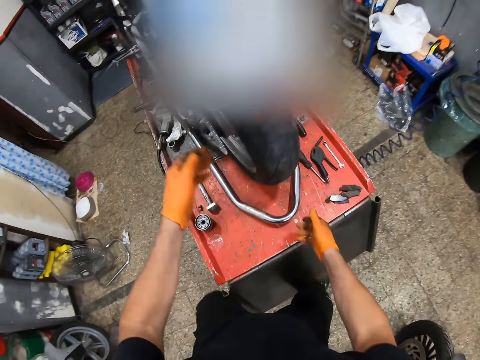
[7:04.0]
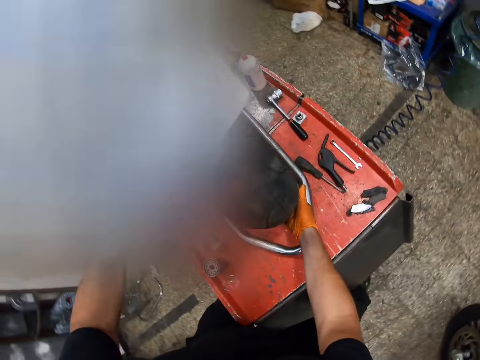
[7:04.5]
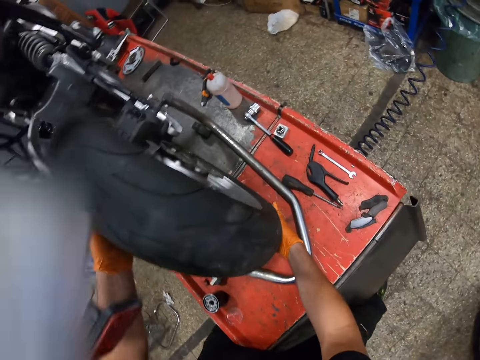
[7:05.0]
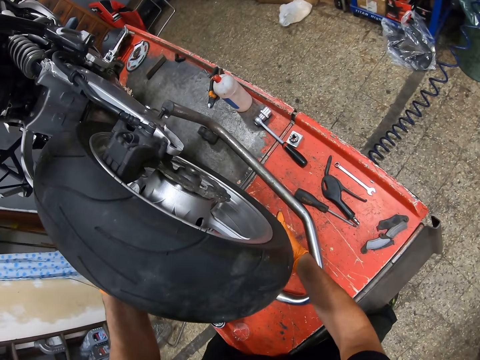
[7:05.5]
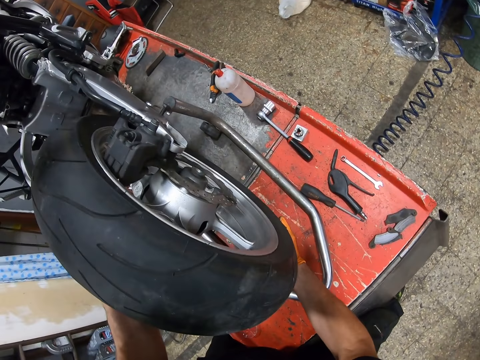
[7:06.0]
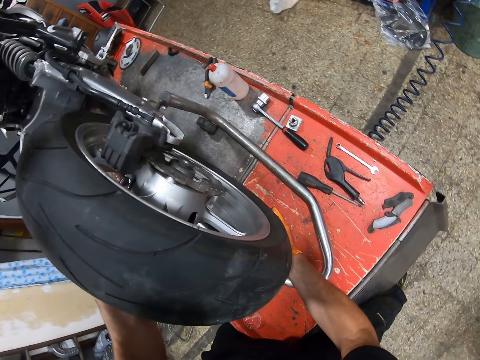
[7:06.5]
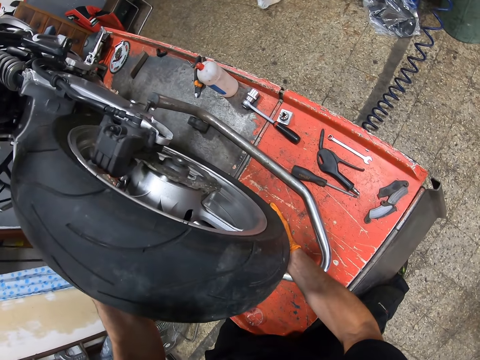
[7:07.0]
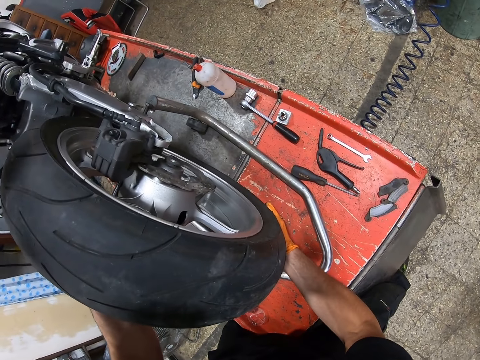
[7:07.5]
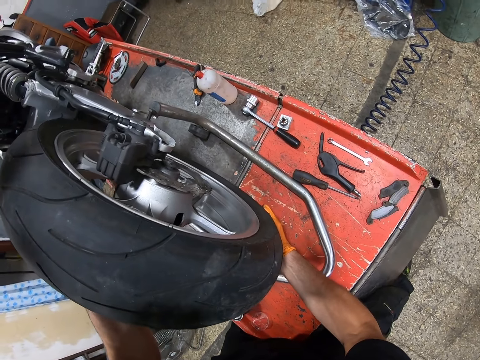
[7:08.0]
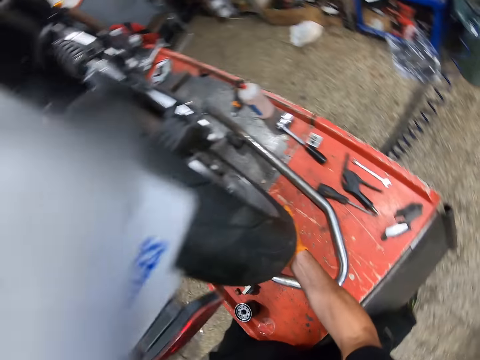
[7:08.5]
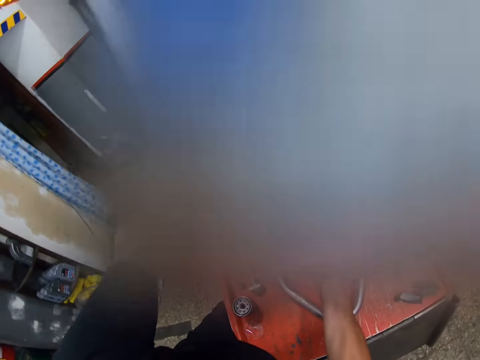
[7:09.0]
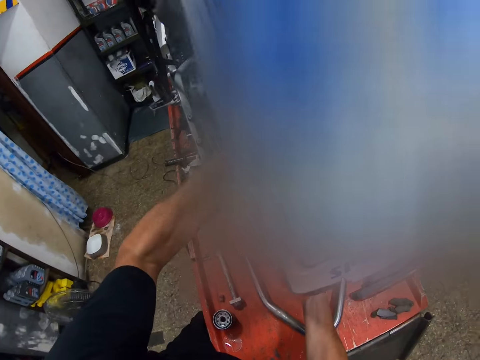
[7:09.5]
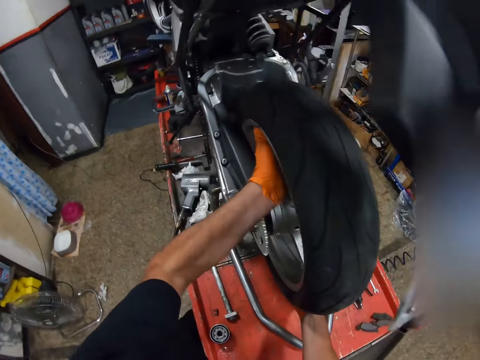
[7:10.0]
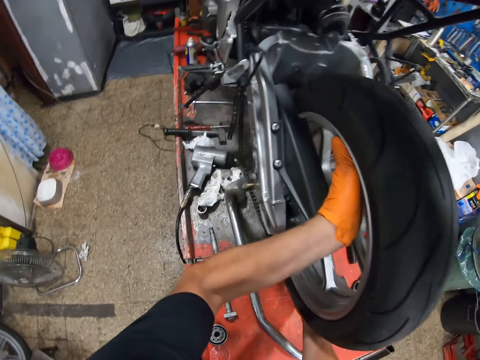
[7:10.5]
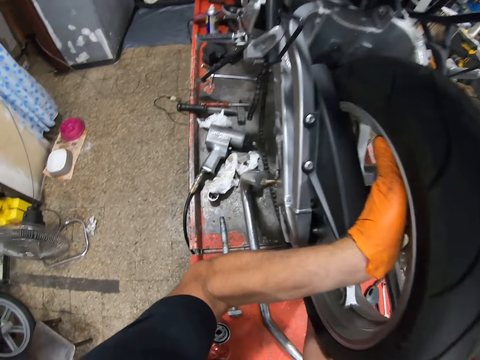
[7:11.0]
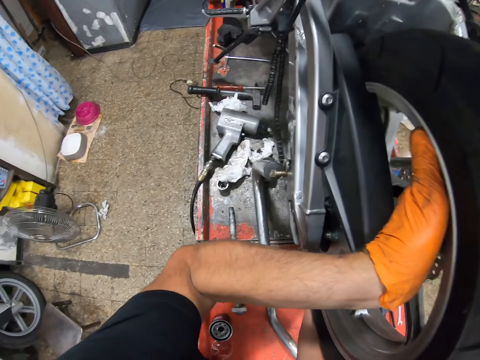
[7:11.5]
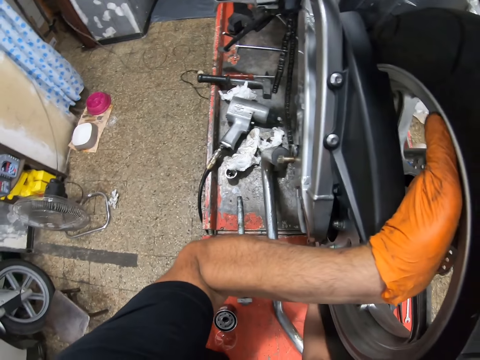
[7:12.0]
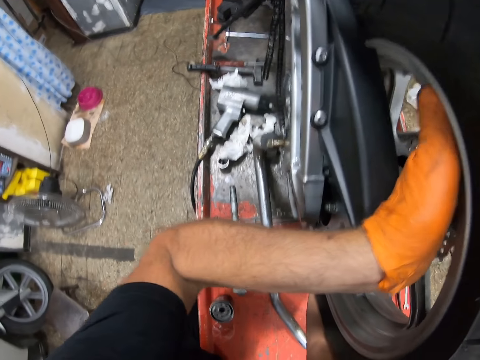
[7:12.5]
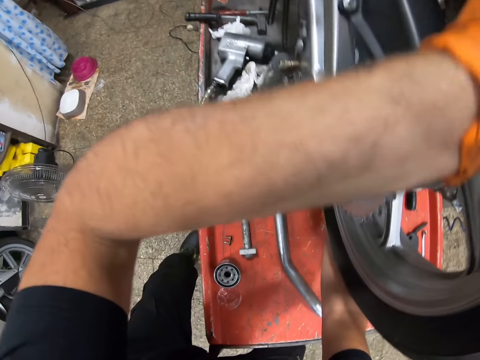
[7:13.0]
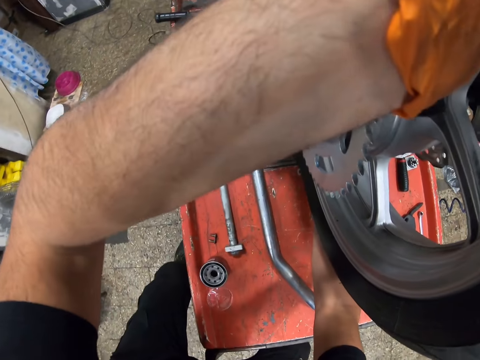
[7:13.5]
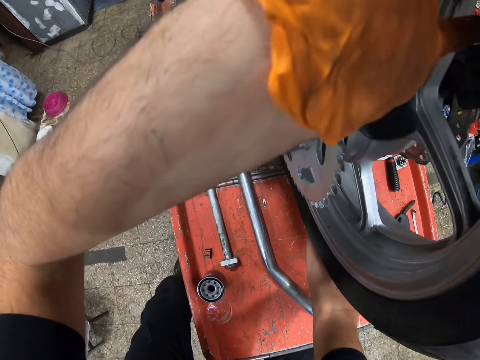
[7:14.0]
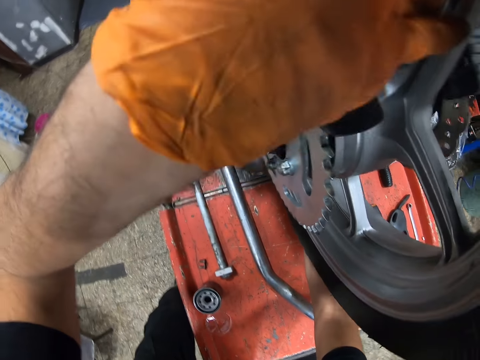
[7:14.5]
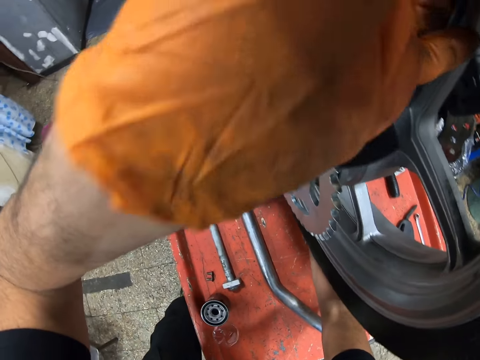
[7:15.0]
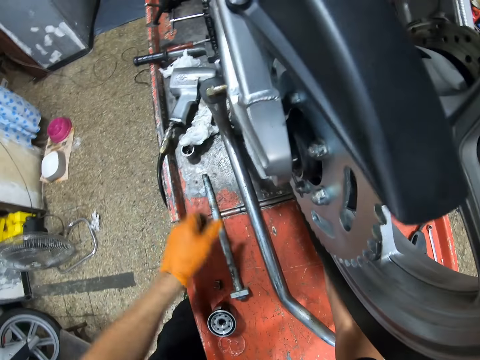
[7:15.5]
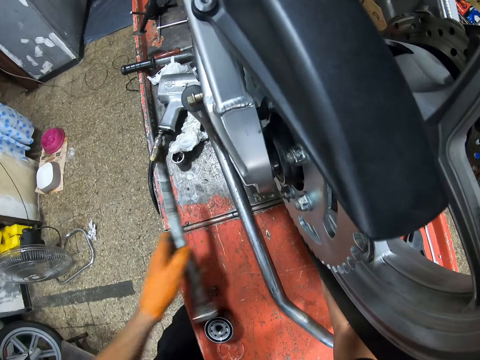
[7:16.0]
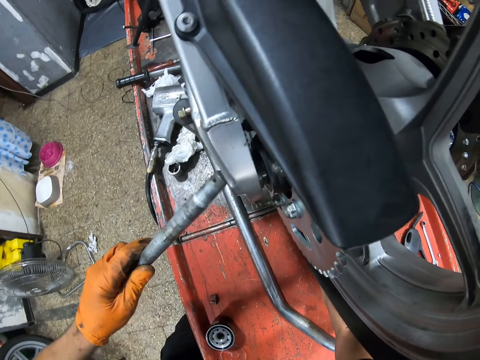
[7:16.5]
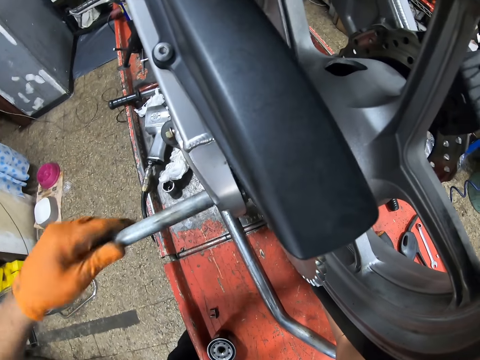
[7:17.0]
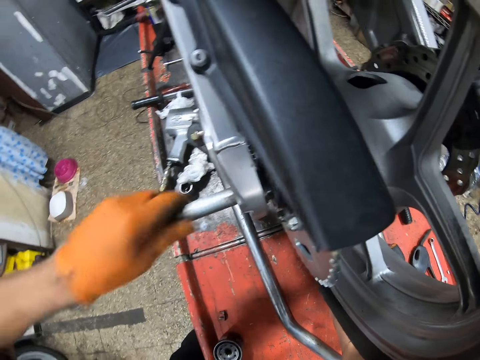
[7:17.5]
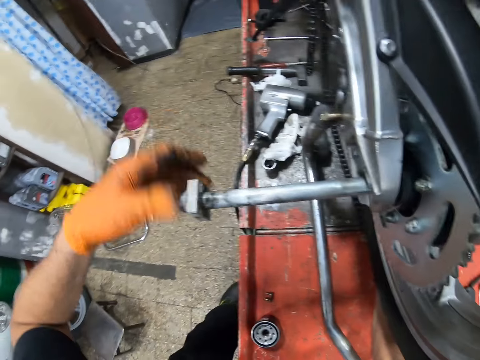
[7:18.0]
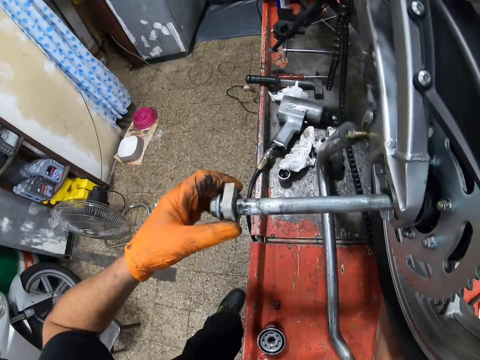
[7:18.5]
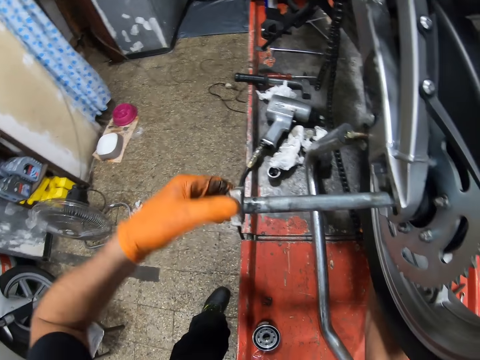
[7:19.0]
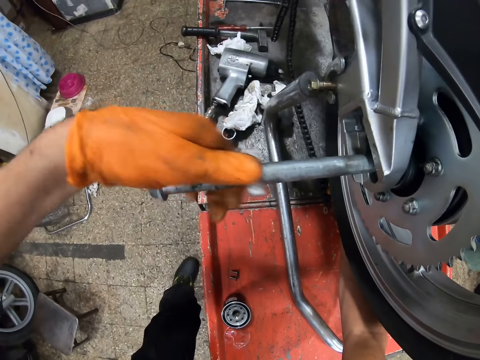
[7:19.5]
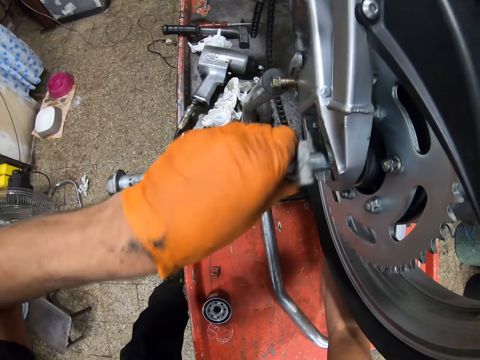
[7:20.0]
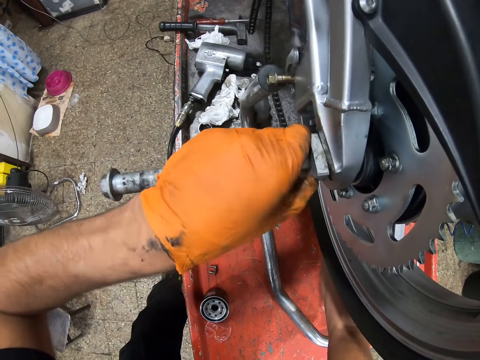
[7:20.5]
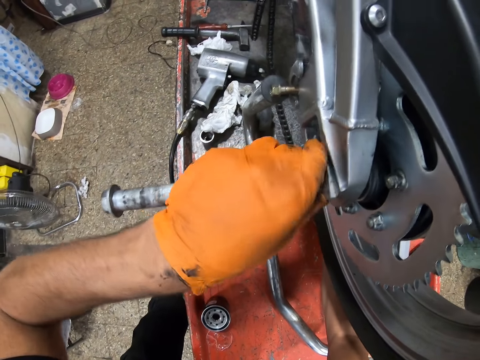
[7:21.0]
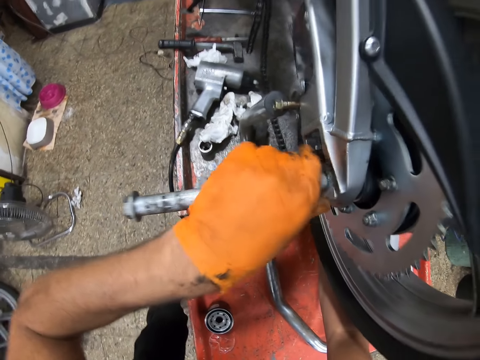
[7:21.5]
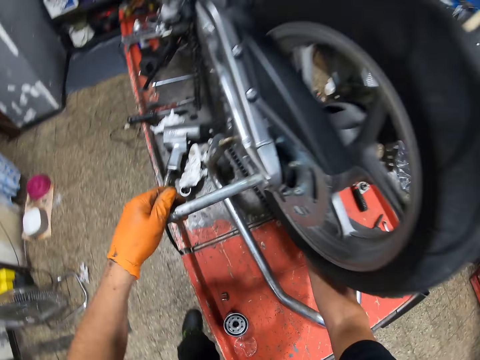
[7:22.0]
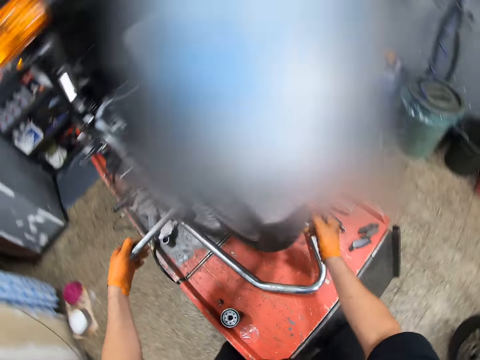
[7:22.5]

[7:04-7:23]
The camera wearer aligns the tire to the wheel. They lift the tire. They pick a bolt. They fit the bolt in a motorcycle. They push a nut. They screw the bolt to the tire.

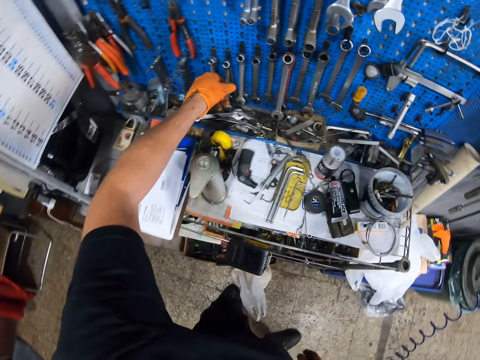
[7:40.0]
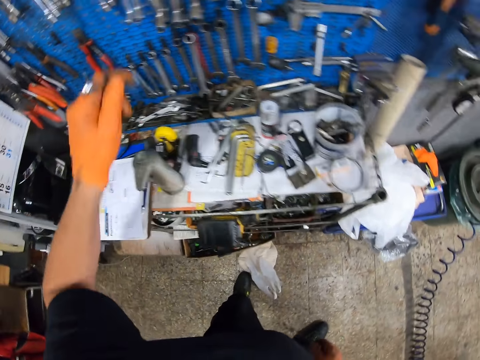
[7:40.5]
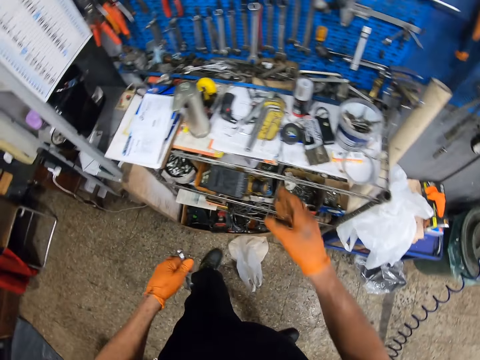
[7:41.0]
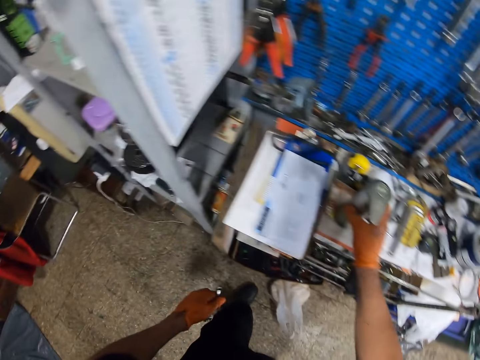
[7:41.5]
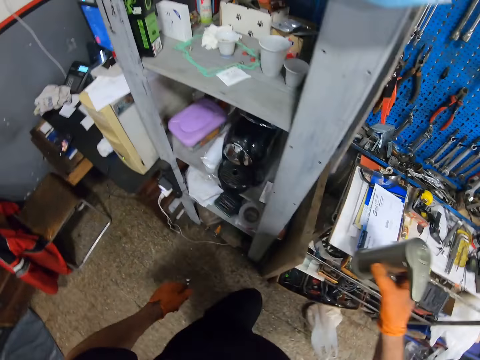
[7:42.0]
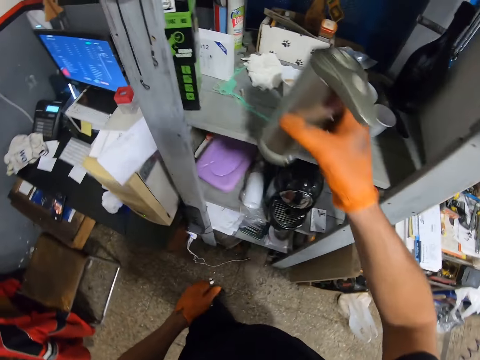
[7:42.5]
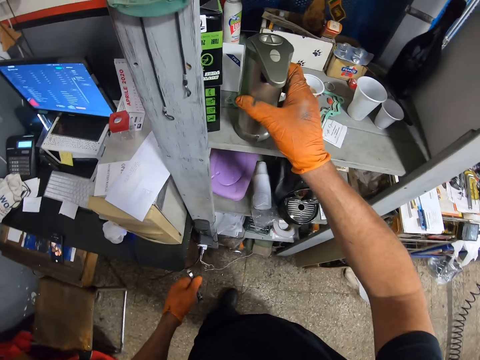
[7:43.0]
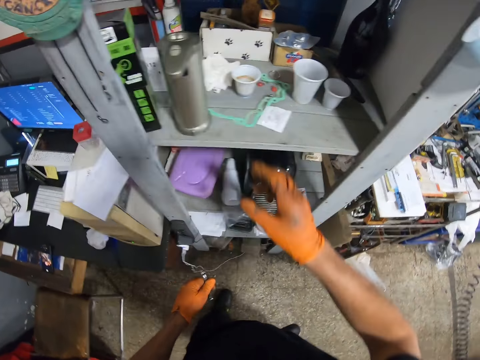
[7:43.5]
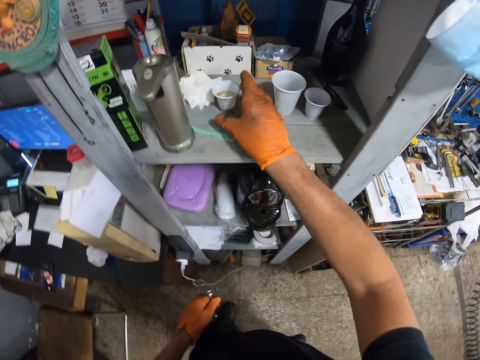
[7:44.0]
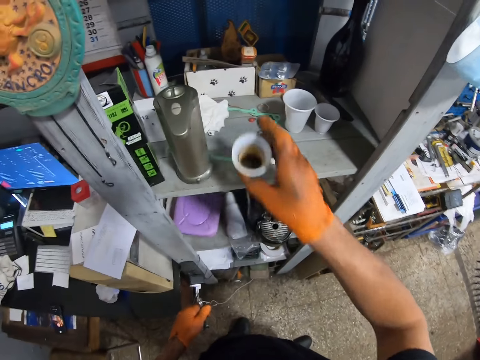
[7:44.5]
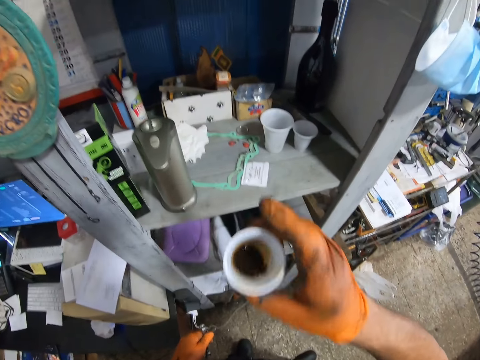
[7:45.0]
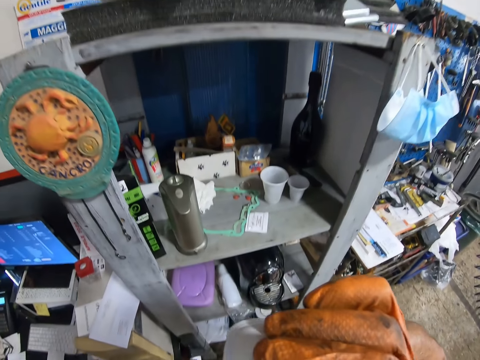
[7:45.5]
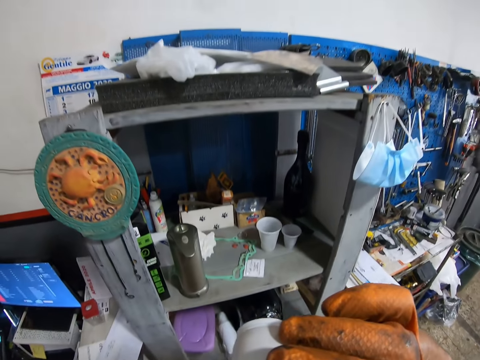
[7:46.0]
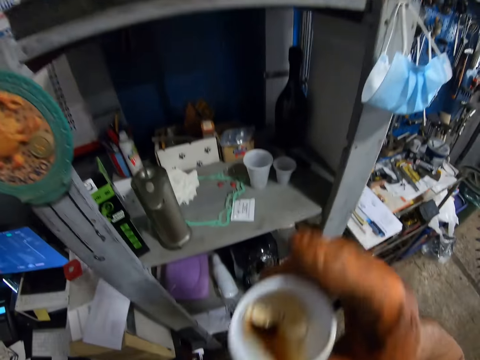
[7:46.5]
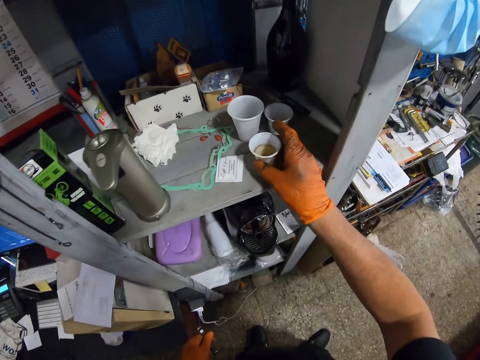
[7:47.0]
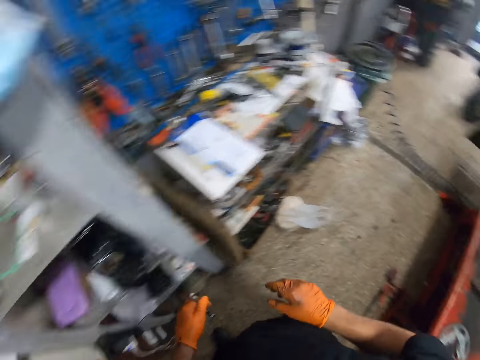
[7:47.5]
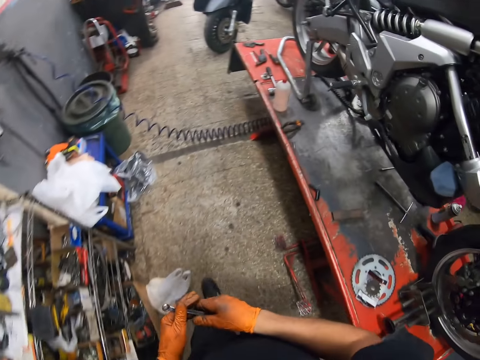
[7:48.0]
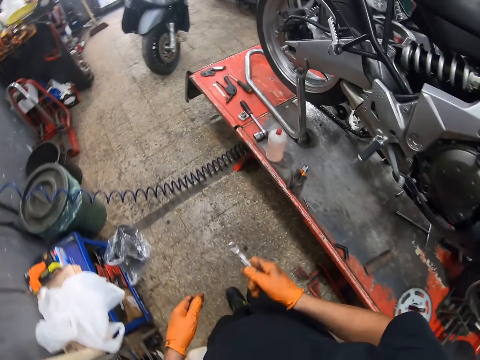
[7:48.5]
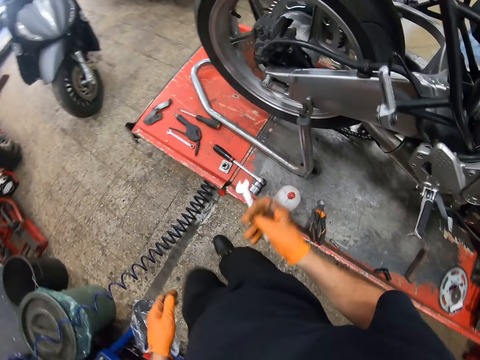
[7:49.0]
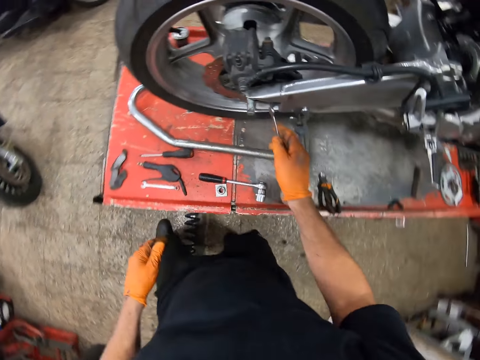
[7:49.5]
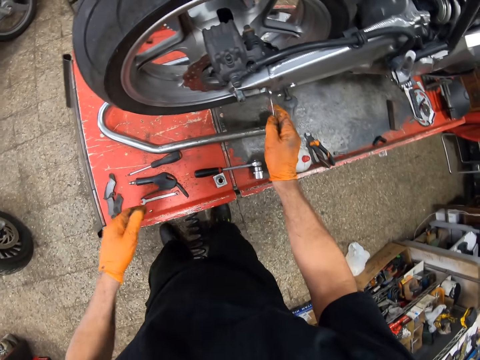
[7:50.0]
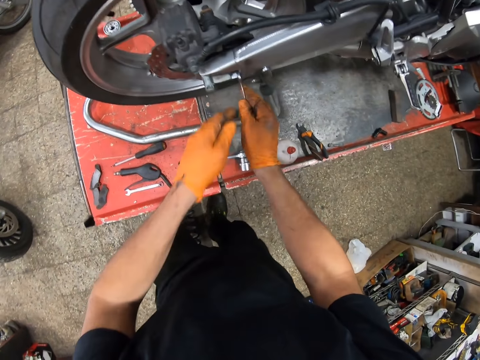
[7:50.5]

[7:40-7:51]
The camera wearer walks around the garage. They pick a spanner from the tool board. They pick a mug or gasket. They put the mug on a shelf. They pick a cup of coffee. They drink the coffee. They put the cup on the shelf. They walk back to the motorcycle. They walk around the garage.
